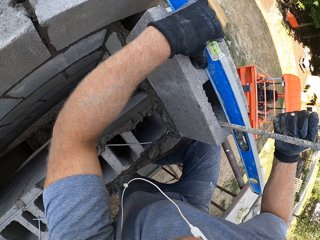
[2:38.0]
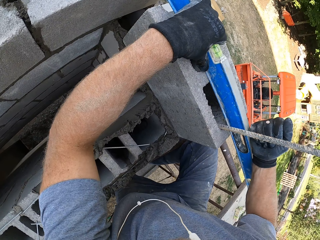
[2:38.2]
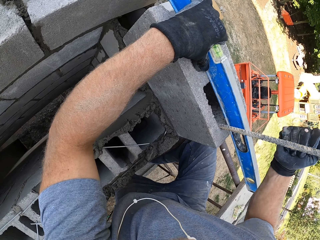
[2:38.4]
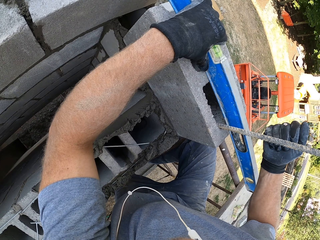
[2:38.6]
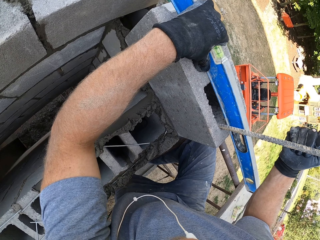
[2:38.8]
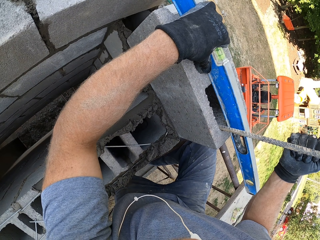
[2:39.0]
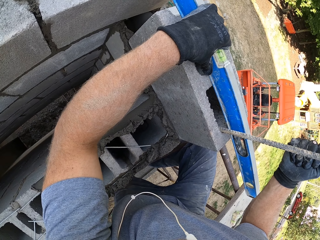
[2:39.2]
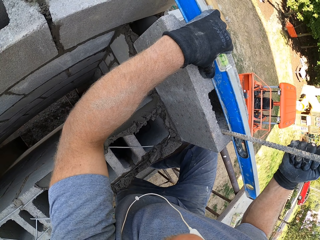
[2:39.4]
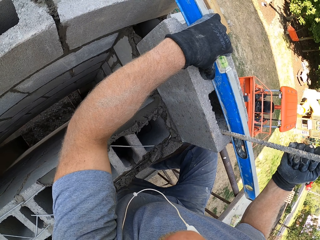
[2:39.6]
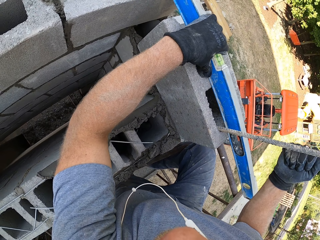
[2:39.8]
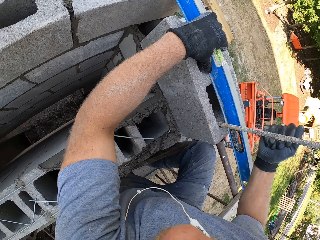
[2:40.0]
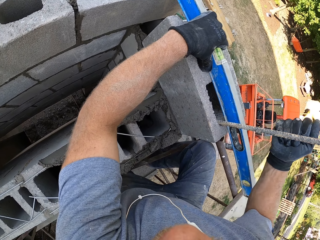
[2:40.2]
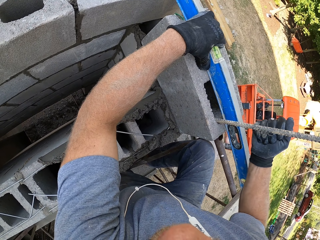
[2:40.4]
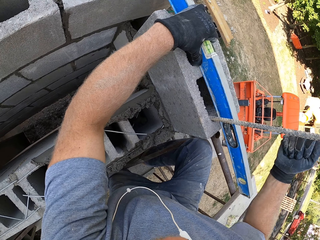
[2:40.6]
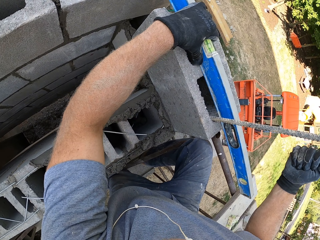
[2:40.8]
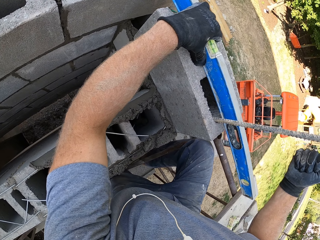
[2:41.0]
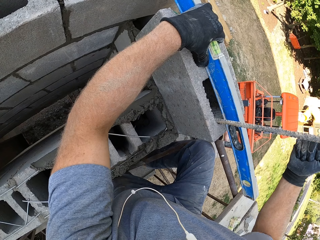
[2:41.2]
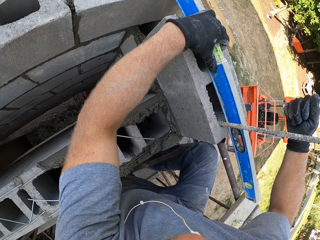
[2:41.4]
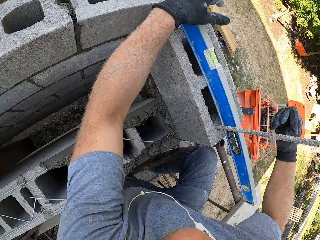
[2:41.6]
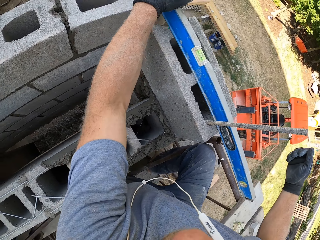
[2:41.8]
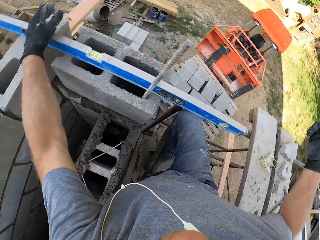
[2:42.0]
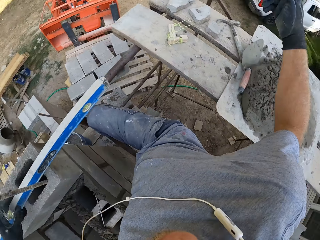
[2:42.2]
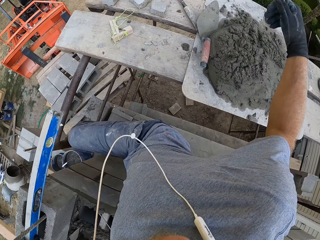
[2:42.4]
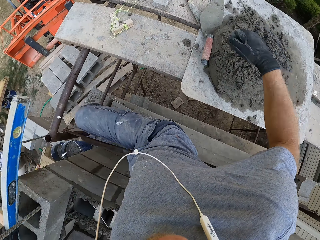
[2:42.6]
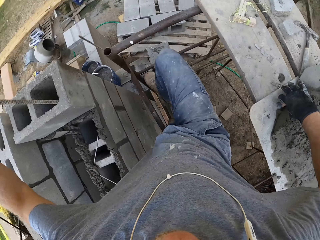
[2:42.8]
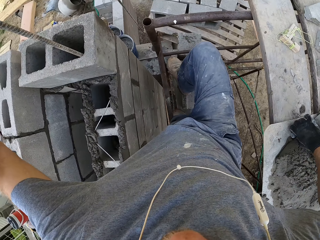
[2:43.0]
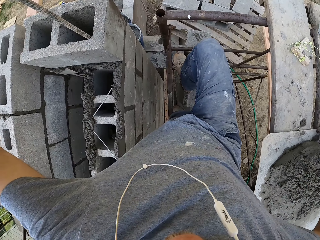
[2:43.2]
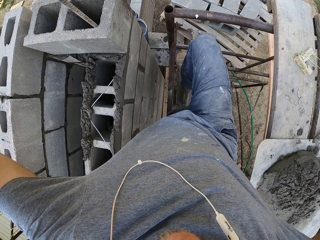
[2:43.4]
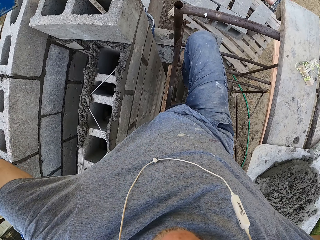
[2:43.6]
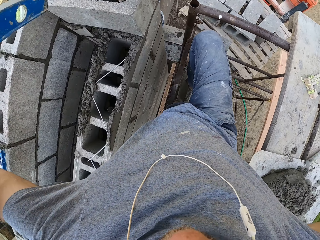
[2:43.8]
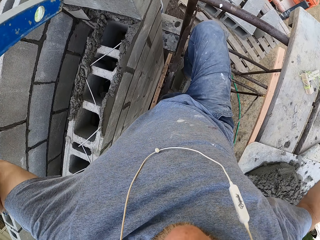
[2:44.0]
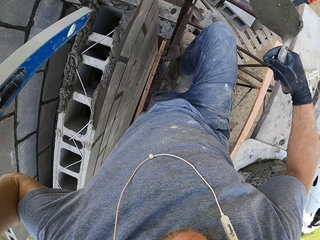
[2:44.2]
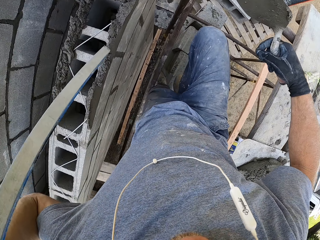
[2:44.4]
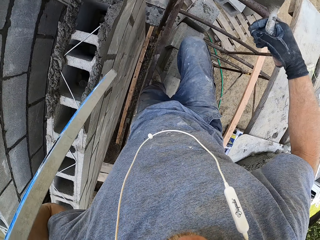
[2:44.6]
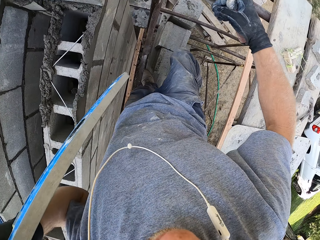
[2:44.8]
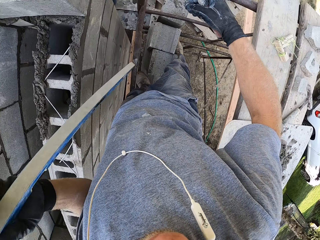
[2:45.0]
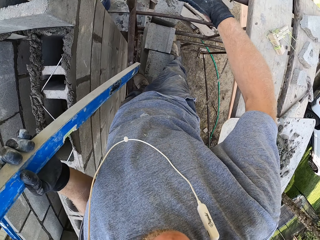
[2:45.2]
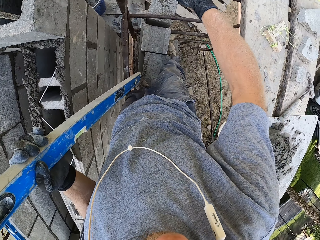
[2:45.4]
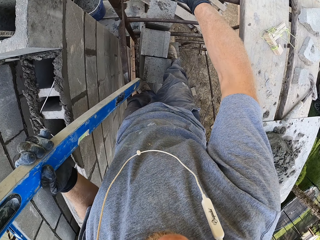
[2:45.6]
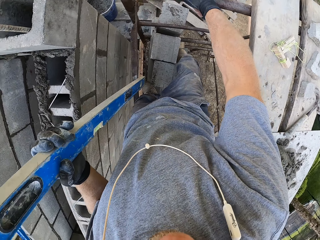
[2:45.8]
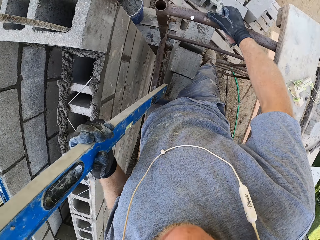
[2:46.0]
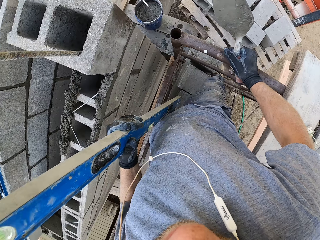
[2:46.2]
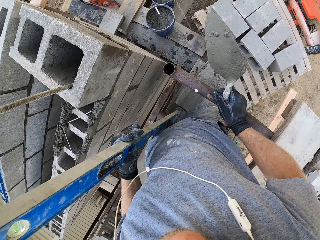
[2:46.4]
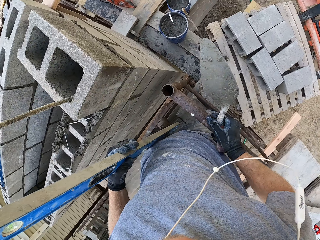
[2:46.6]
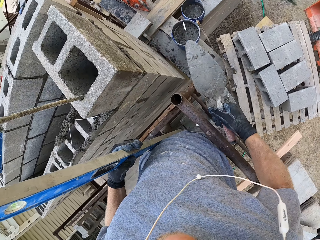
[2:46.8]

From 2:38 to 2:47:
The camera wearer levels the brick. They look around the scaffold. They pick up a trowel. They look around the scaffold.

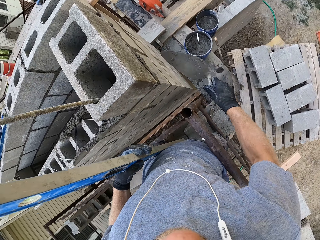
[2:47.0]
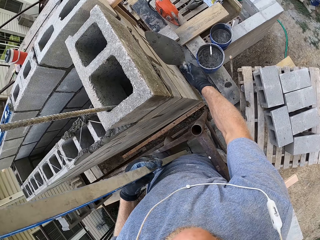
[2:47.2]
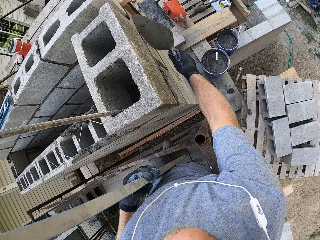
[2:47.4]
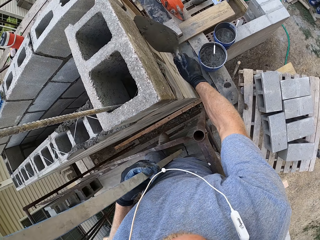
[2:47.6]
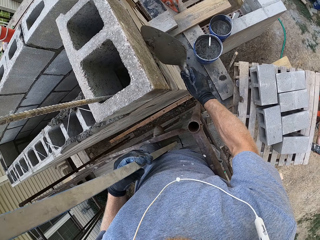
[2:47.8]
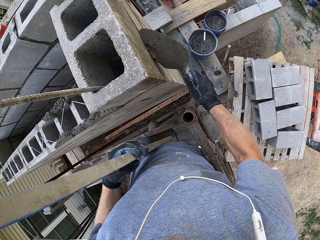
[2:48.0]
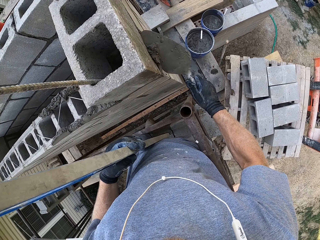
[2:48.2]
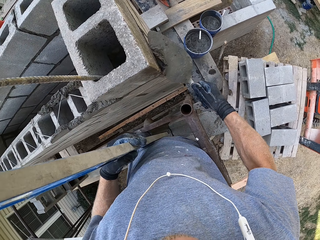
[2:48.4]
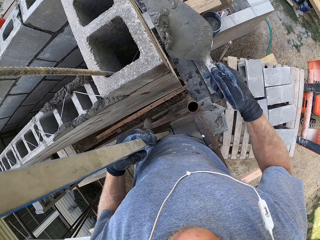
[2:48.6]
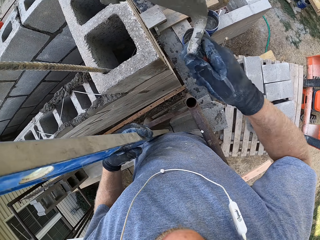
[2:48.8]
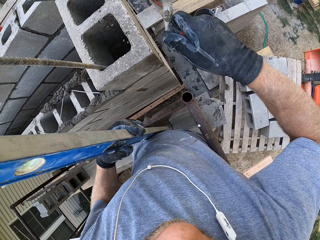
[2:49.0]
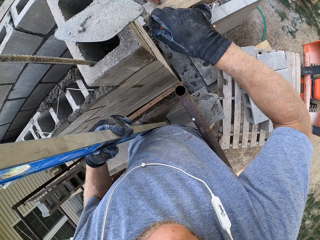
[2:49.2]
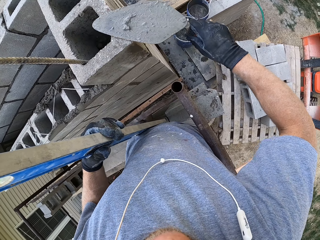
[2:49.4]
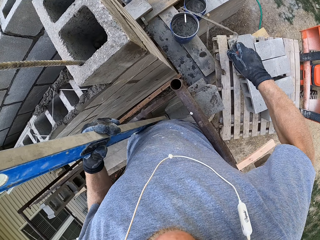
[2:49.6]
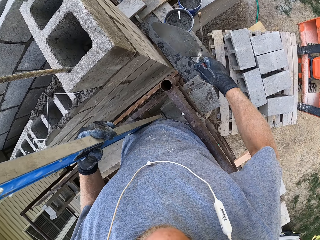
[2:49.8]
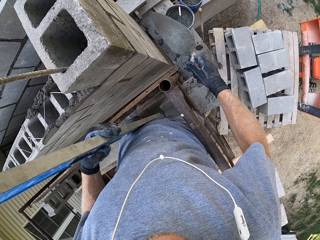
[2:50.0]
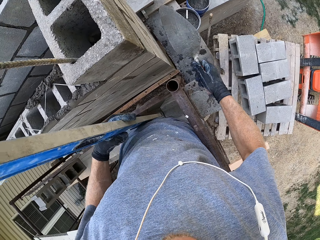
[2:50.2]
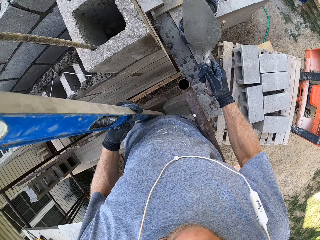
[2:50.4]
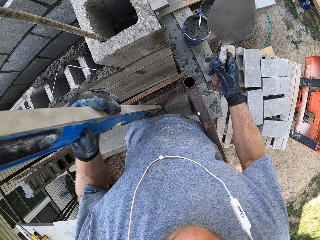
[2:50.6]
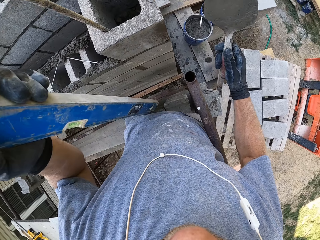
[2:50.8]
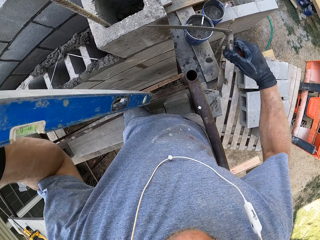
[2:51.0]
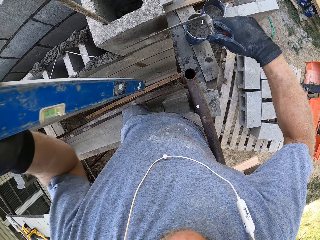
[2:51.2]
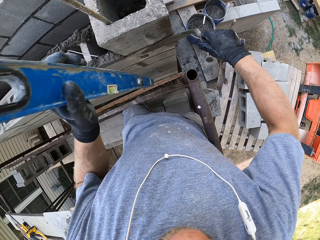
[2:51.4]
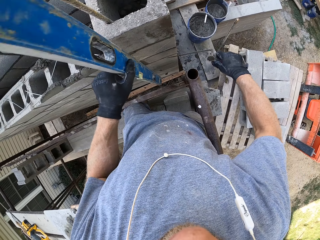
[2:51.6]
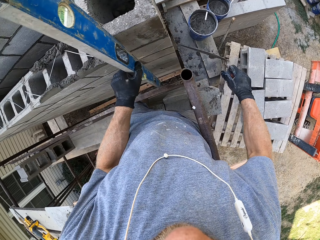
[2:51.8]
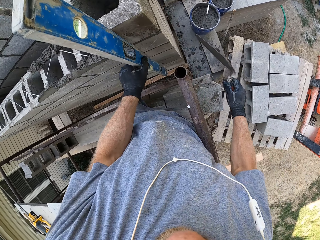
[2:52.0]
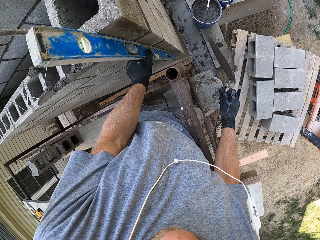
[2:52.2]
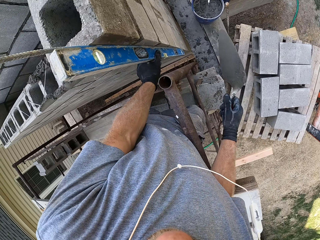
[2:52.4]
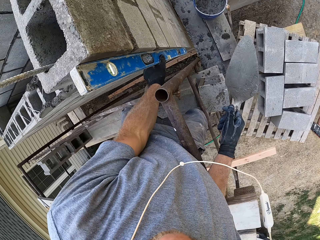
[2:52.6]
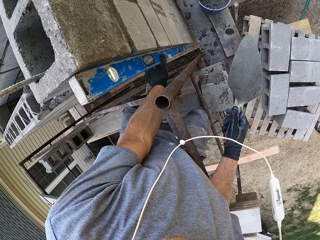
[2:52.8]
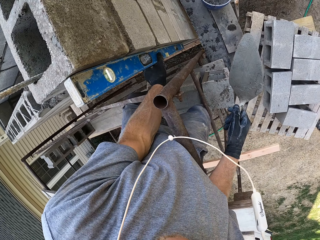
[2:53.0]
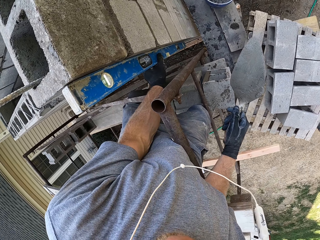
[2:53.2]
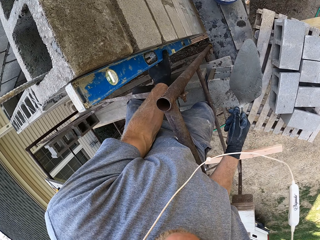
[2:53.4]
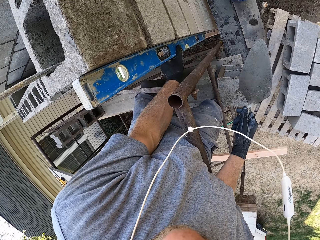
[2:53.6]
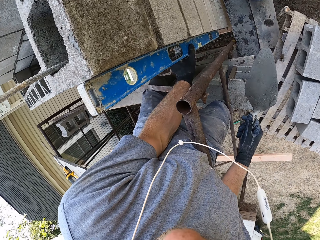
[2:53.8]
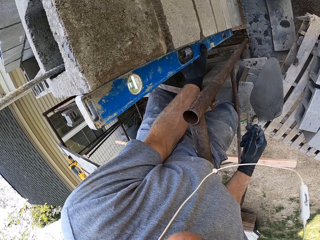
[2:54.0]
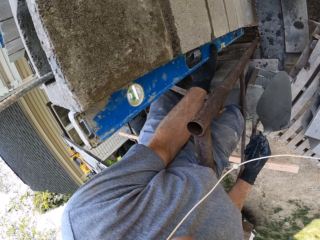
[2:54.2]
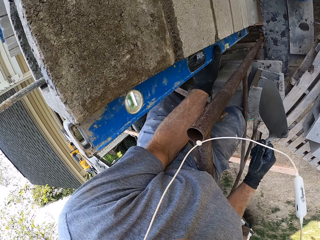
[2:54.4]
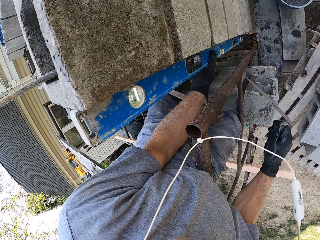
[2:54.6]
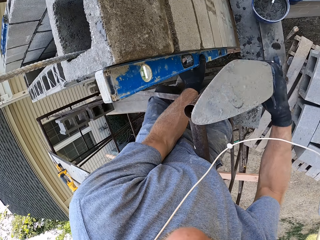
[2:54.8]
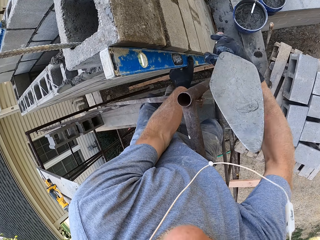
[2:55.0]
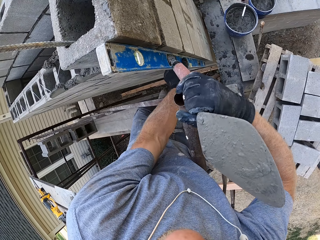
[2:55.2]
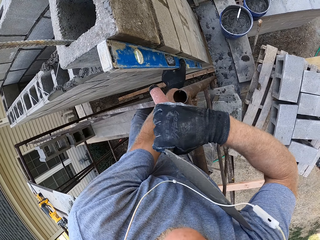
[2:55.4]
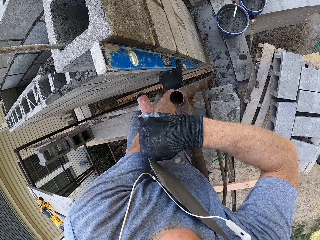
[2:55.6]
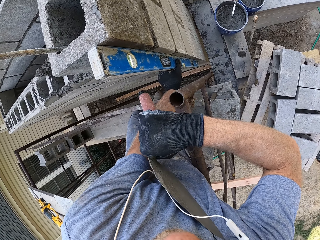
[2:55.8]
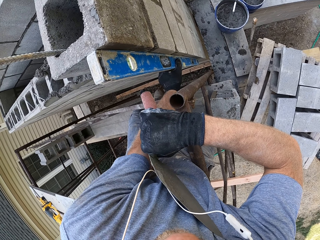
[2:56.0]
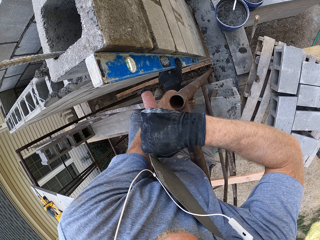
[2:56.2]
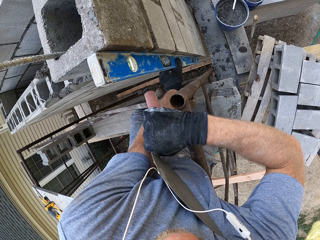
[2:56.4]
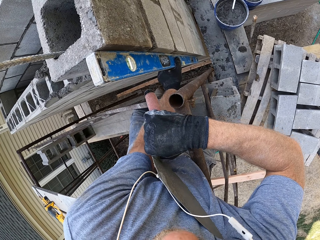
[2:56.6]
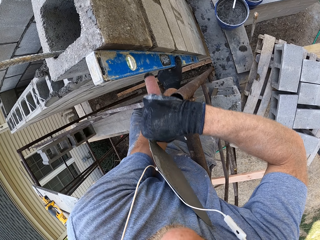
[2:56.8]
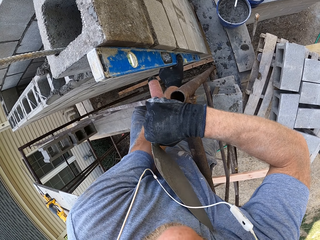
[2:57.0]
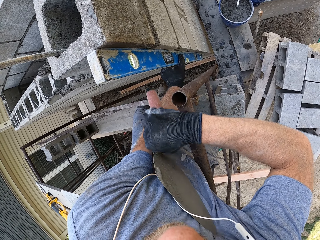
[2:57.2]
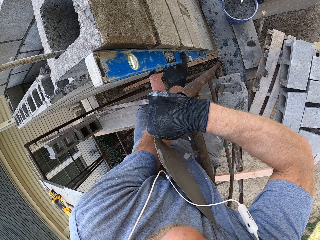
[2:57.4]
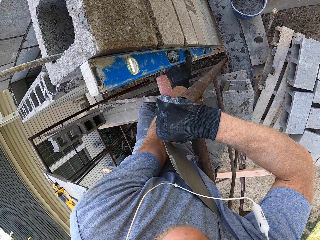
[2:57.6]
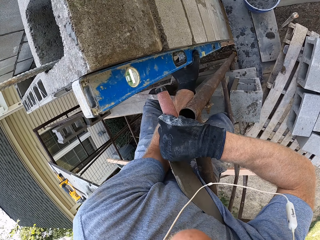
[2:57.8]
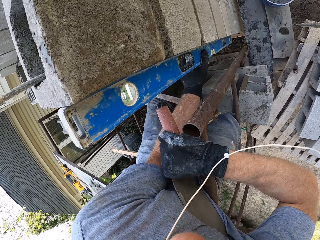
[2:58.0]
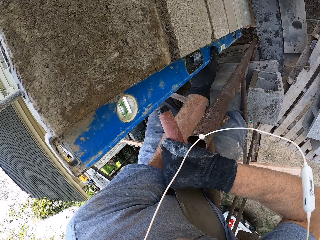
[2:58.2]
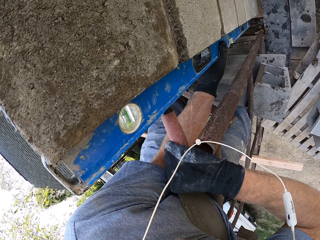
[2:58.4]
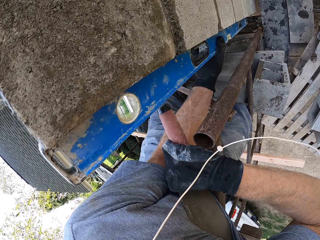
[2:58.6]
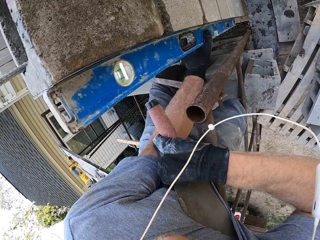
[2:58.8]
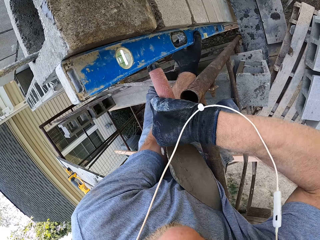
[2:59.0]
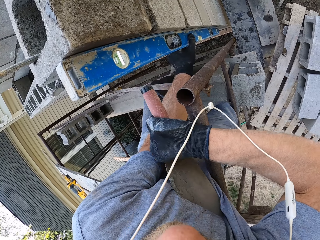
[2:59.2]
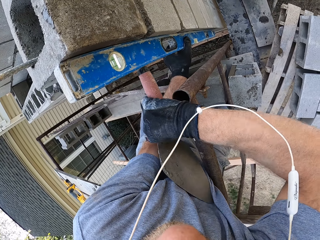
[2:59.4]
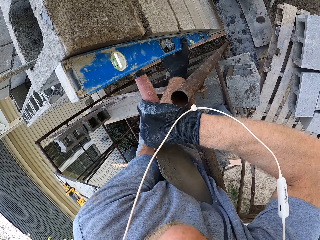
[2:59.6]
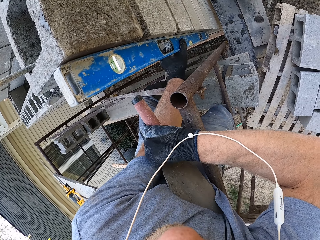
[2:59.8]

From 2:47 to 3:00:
The camera wearer scrapes the wall. They remove cement aside the brick. They inspect the wall. They stare at the level ruler.
